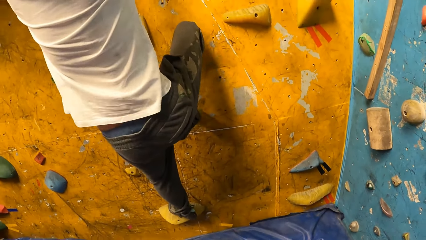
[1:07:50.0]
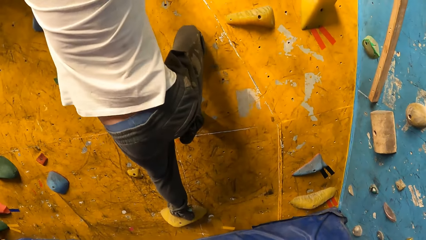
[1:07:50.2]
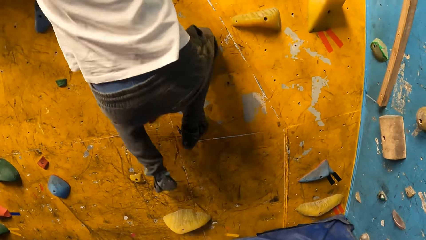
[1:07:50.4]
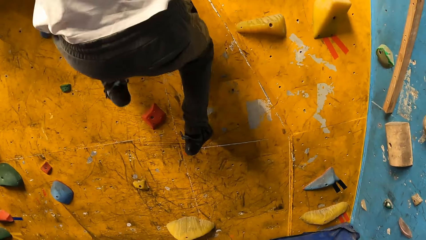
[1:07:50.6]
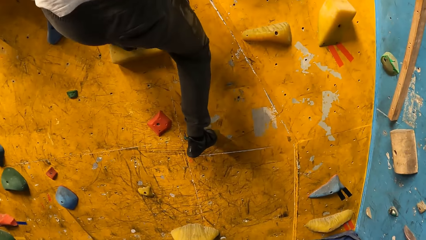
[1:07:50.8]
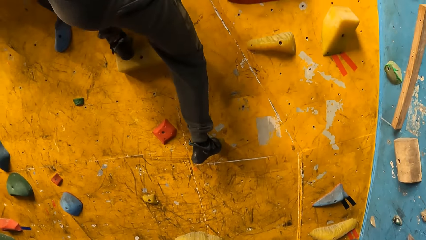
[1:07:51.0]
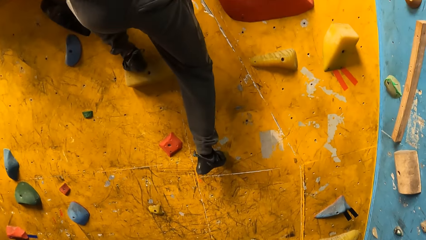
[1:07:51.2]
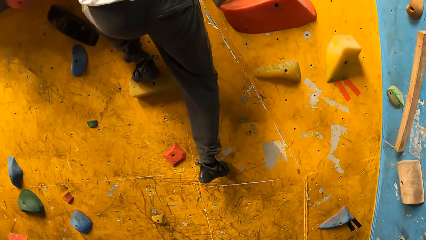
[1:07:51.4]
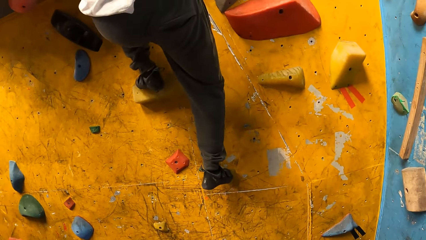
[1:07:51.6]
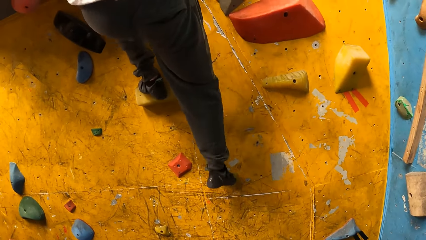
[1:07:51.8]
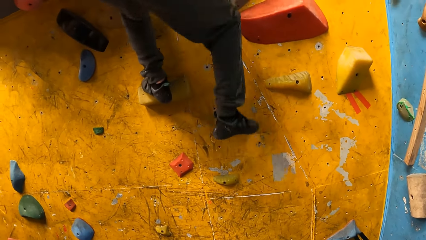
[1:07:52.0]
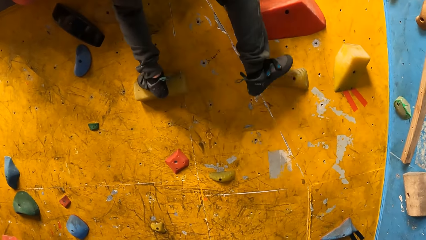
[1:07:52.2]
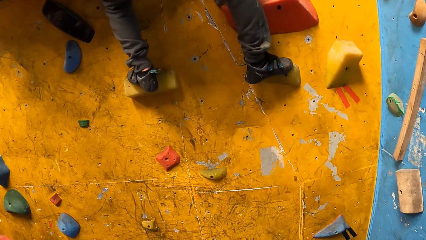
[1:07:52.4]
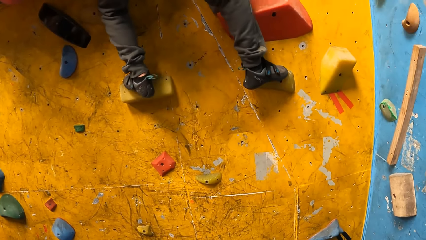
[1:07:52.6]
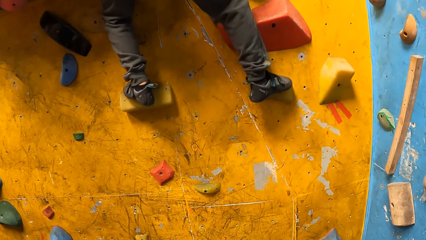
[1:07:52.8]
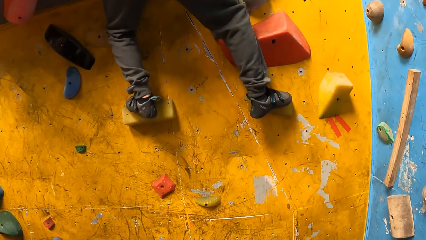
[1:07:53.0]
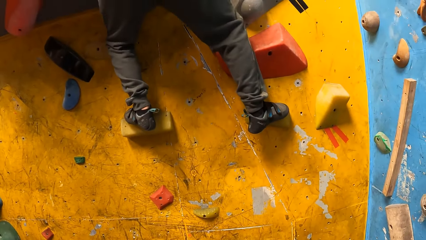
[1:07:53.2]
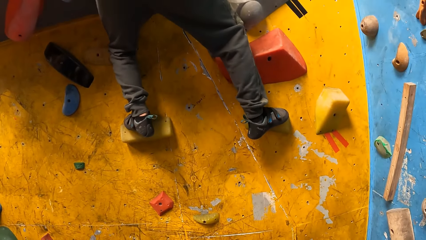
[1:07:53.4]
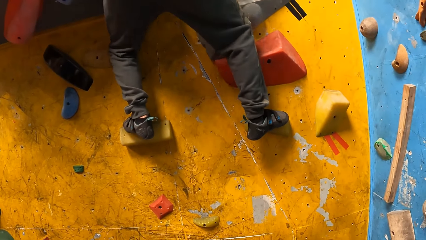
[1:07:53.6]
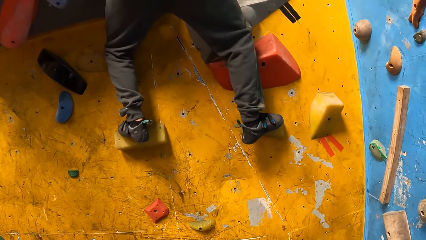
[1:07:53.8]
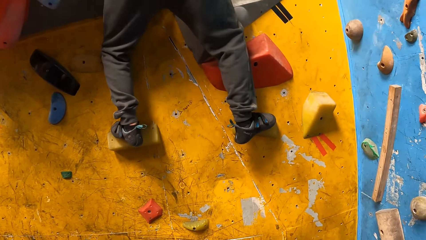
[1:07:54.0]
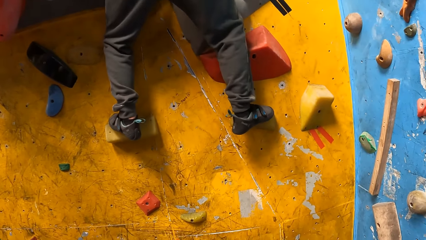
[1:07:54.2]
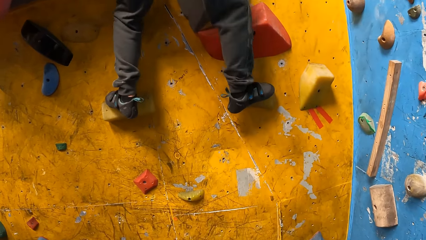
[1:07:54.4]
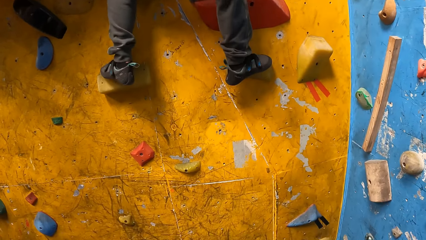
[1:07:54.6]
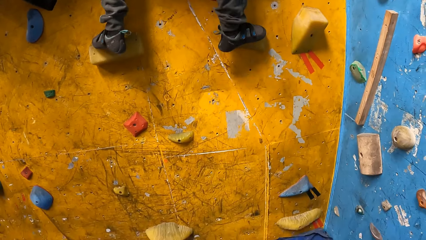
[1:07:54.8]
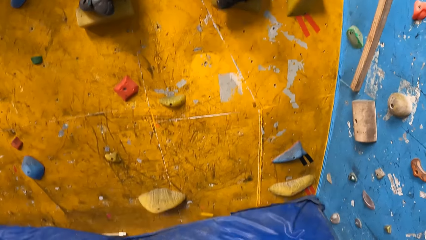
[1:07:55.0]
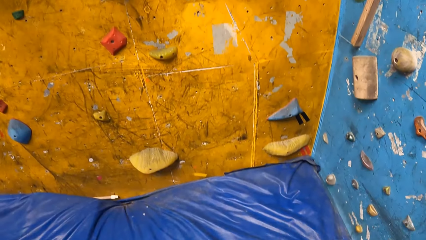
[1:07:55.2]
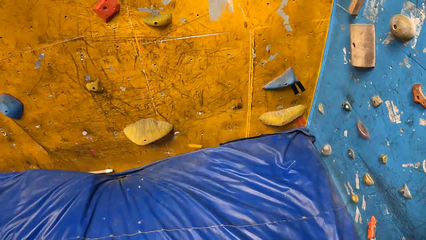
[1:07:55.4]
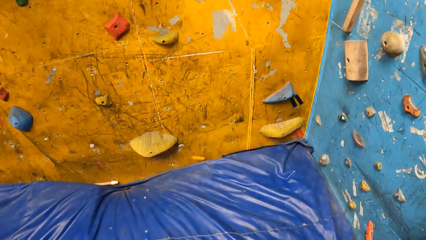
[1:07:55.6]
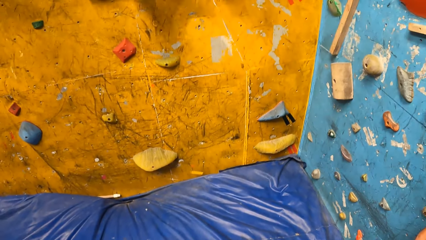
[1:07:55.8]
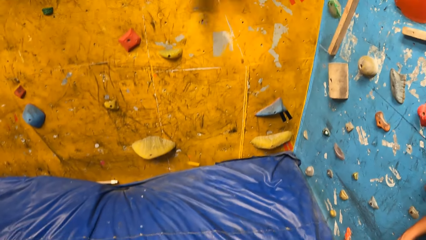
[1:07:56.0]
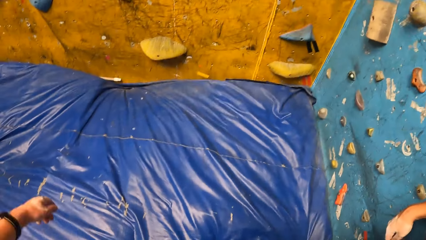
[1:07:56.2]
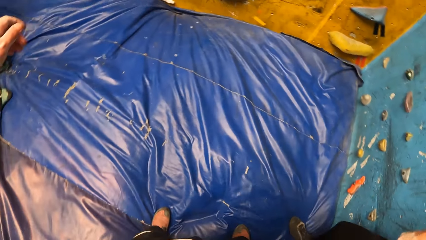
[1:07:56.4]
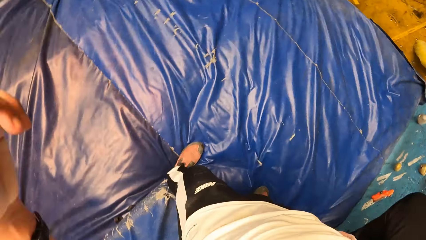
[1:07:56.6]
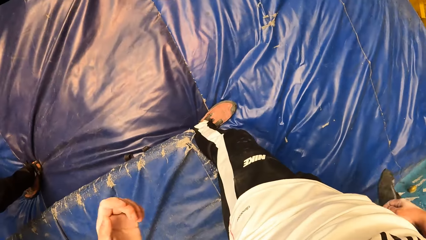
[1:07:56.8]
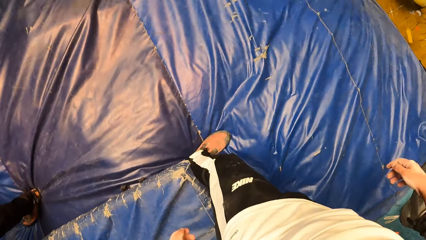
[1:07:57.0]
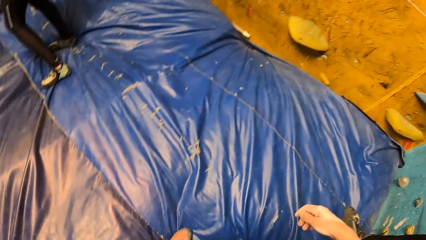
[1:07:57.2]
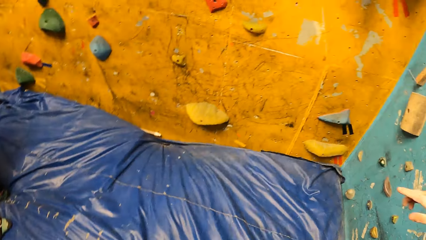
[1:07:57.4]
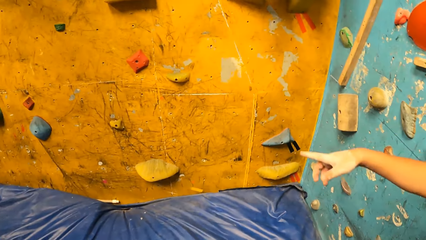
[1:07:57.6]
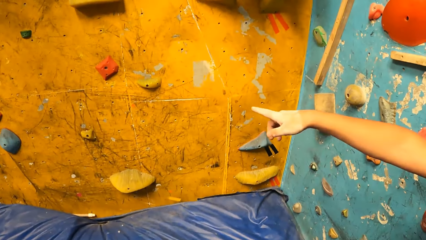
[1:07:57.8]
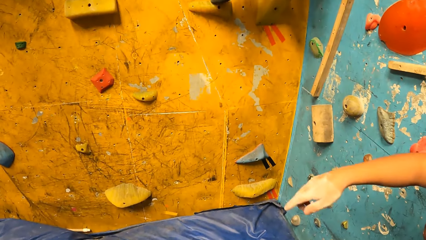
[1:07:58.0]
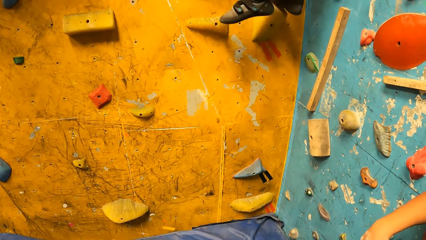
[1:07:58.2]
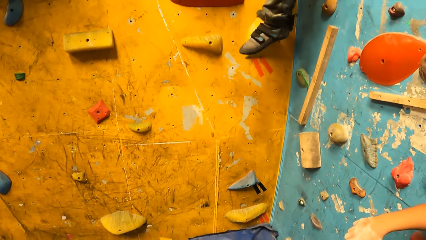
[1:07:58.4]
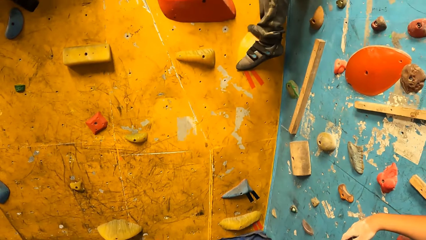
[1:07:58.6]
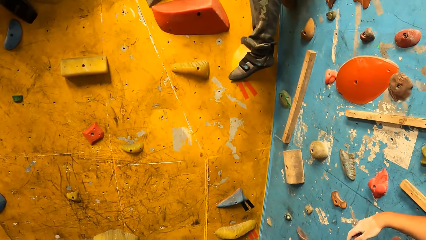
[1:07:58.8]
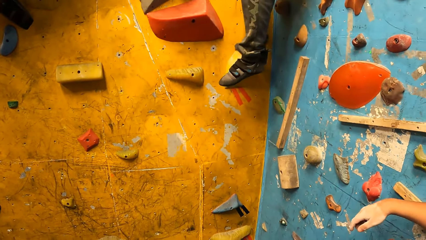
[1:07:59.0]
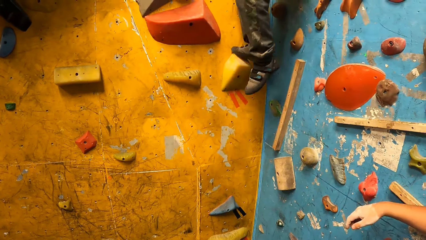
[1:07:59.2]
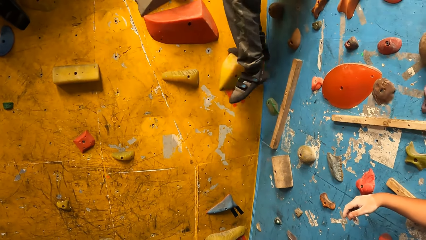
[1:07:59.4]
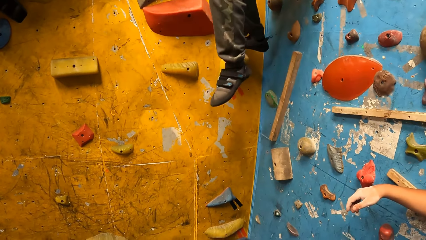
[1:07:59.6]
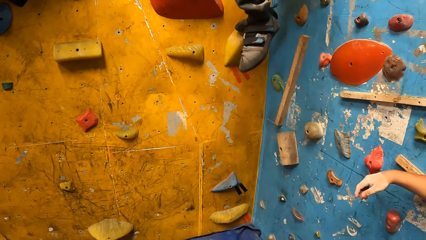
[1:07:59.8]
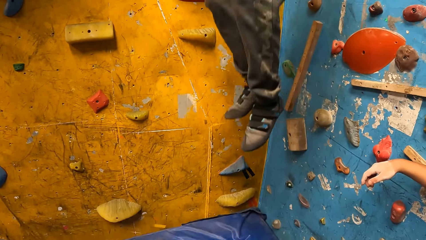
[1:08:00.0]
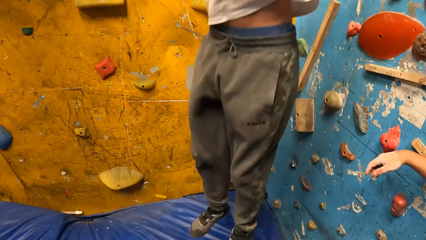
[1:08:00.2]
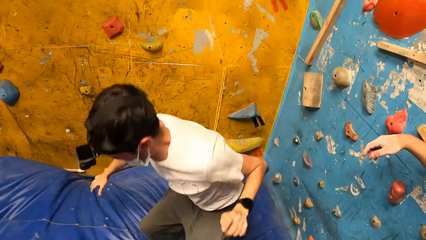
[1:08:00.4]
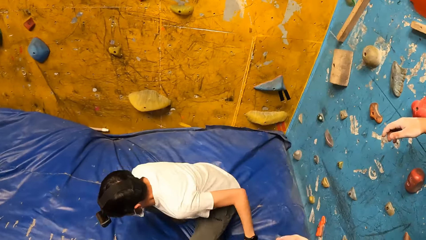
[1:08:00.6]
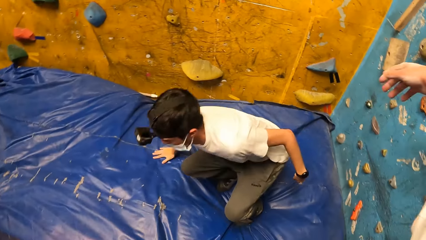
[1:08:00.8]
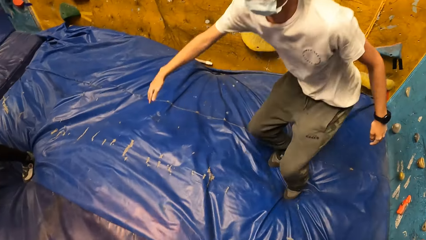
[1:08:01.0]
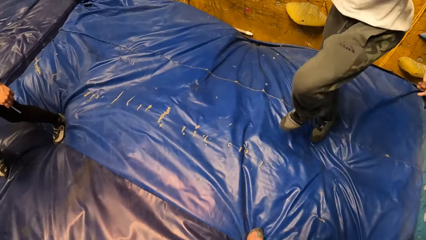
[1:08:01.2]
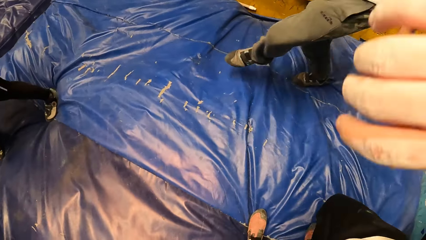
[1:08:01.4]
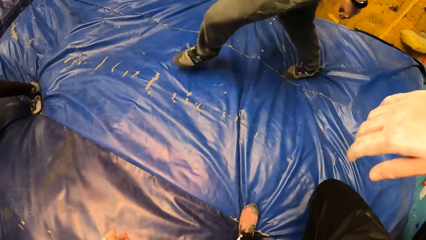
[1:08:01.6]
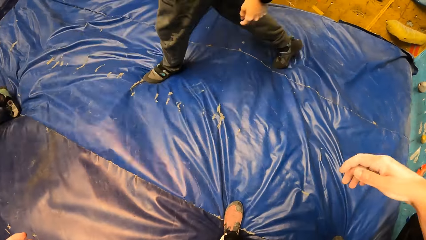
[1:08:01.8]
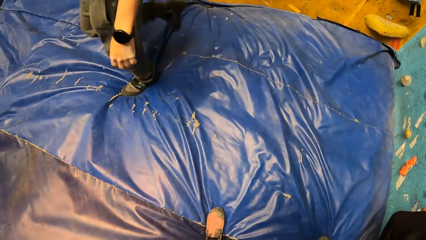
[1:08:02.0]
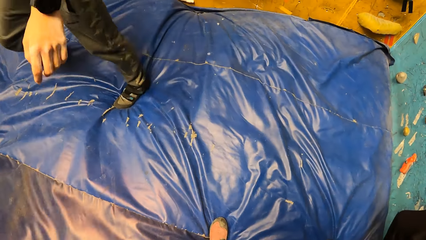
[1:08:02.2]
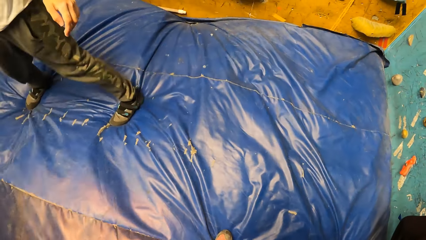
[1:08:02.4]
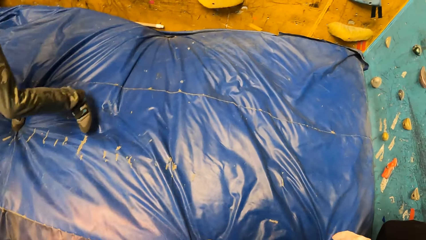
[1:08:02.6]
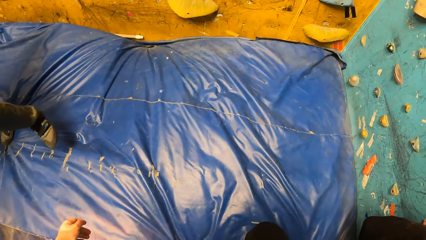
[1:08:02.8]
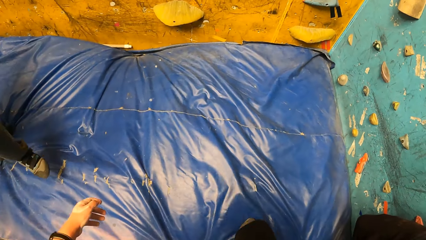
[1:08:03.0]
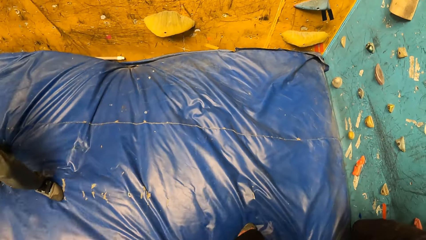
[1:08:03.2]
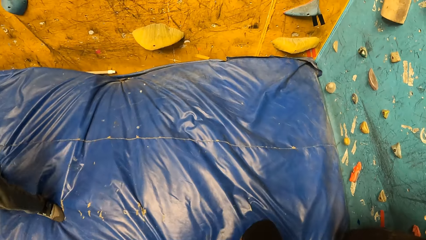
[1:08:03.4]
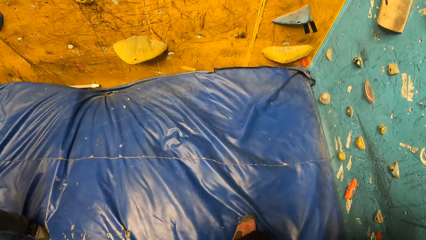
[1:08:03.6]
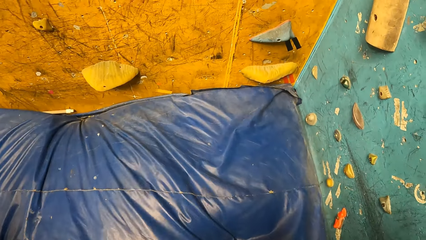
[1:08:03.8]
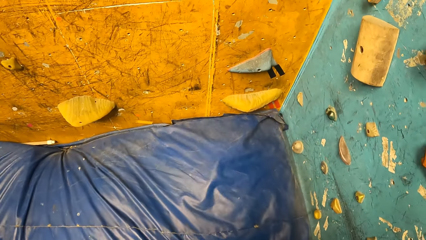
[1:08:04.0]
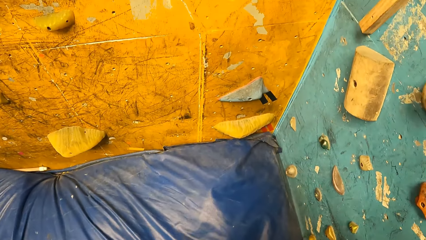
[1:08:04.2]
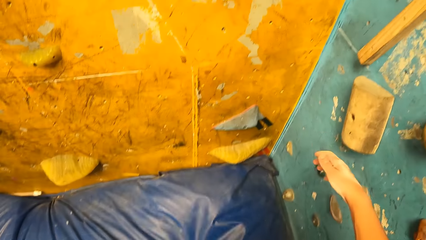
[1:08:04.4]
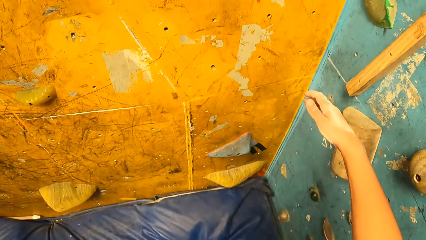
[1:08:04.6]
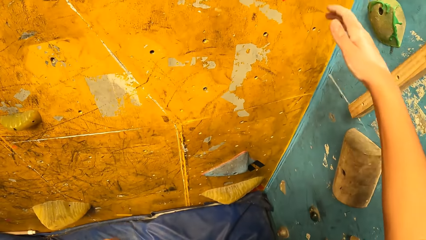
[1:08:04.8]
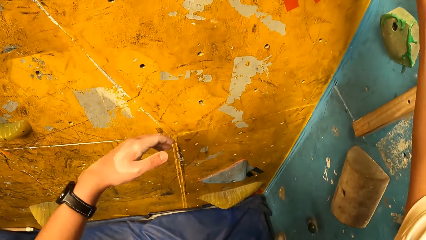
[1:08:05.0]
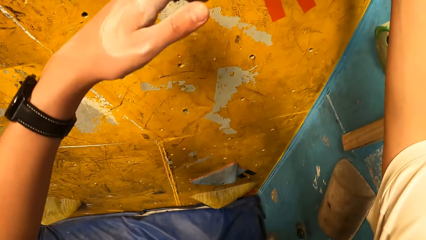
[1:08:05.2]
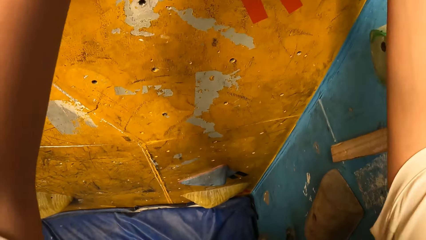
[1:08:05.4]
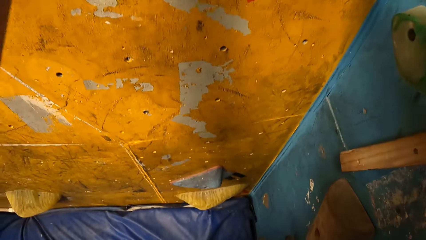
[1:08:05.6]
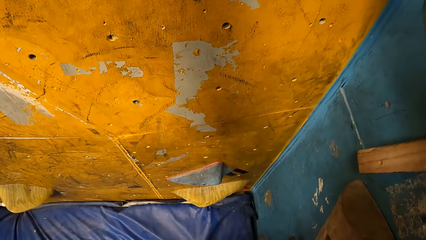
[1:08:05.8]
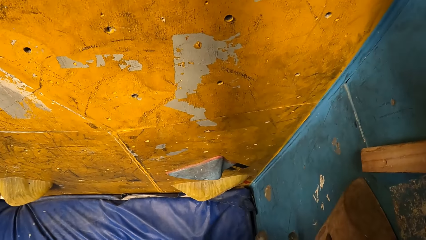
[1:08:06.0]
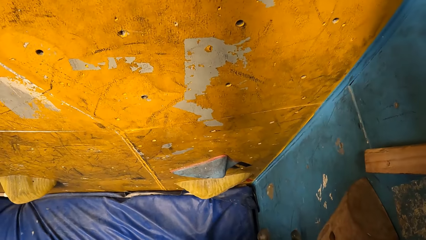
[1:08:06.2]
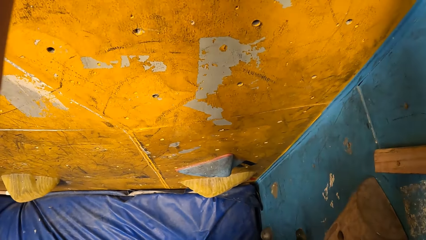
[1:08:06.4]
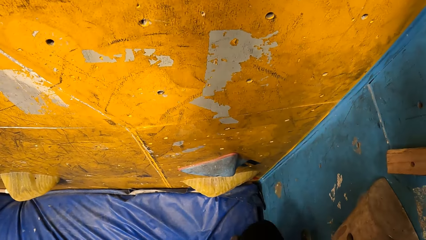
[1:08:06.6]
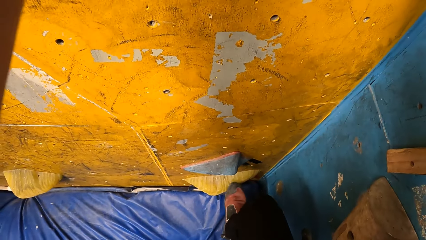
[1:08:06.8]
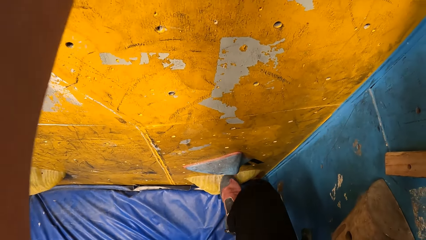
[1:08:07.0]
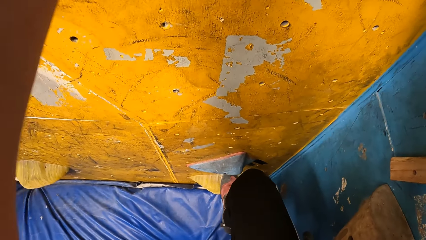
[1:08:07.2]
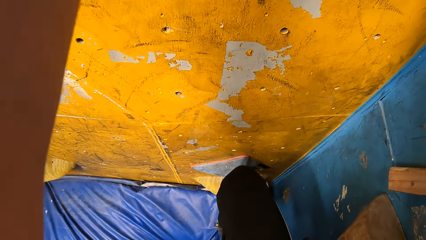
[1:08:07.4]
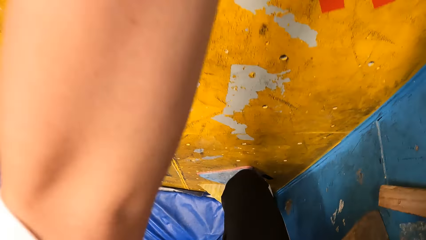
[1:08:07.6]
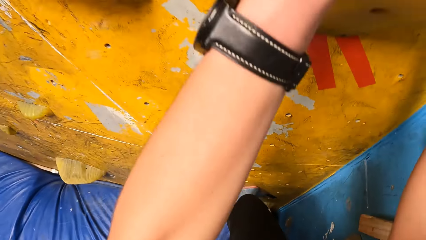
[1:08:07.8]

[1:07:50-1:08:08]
The camera wearer looks around. The man jumps down from the wall to the ground. The camera wearer walks towards the wall and climbs the wall.
